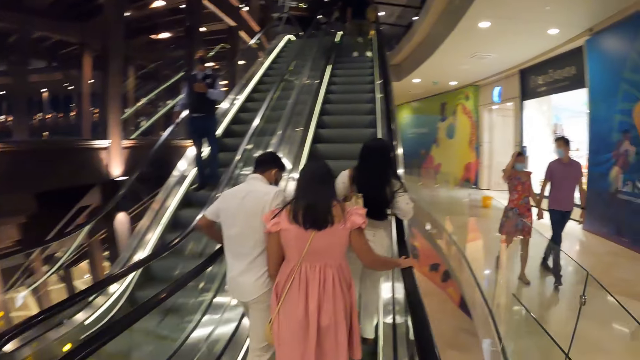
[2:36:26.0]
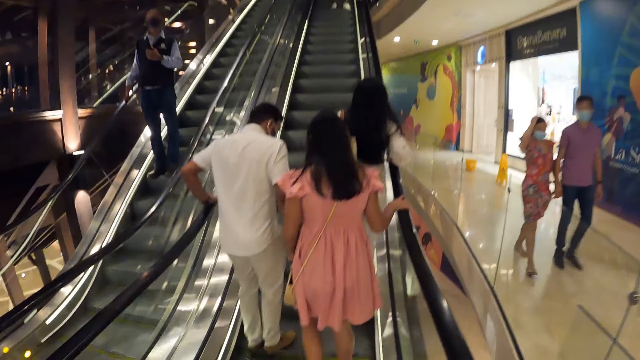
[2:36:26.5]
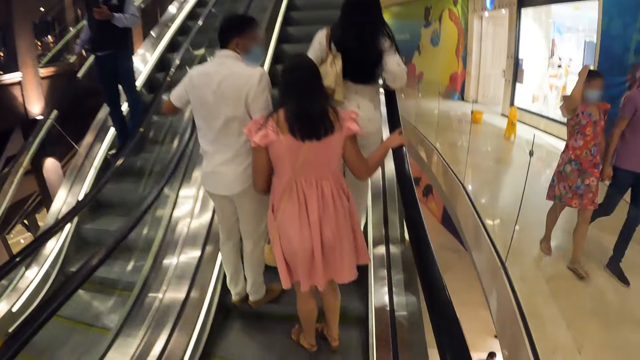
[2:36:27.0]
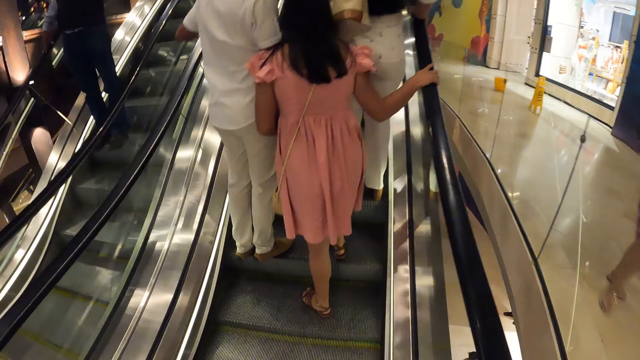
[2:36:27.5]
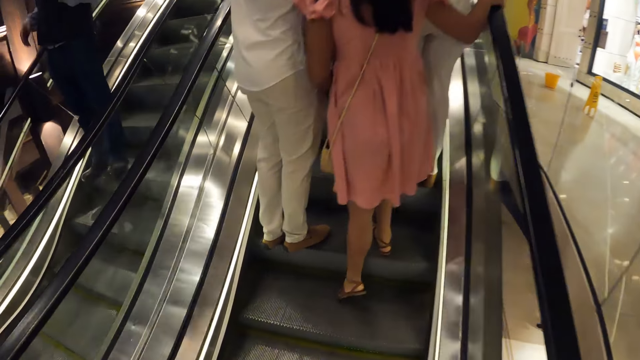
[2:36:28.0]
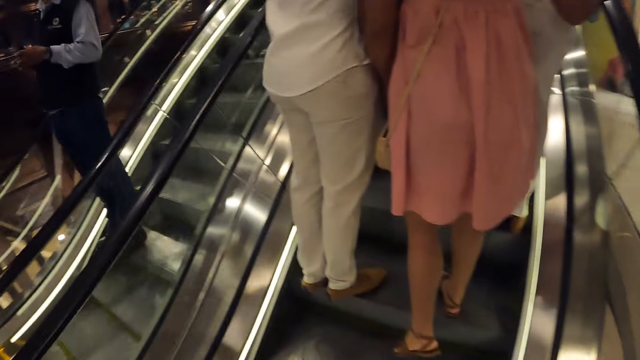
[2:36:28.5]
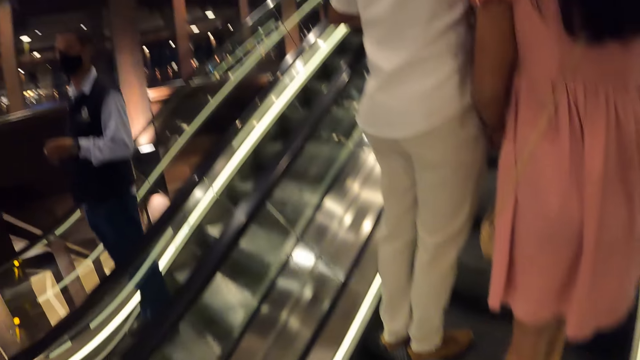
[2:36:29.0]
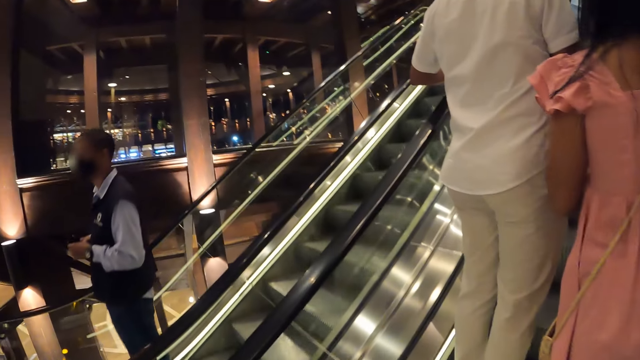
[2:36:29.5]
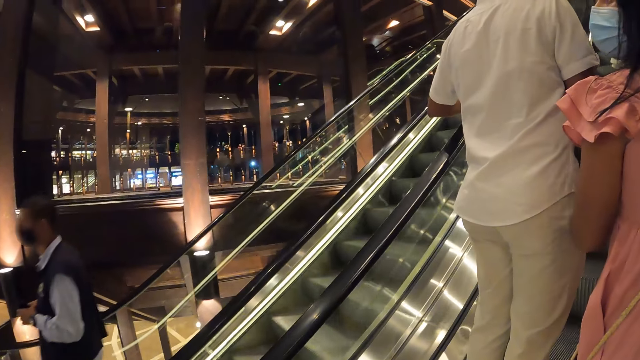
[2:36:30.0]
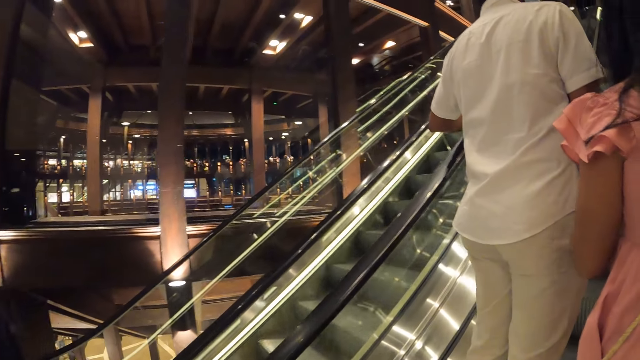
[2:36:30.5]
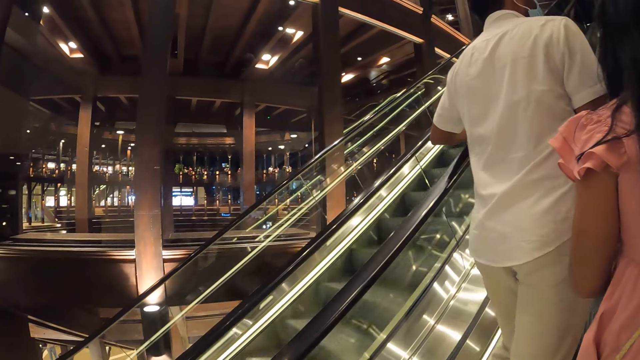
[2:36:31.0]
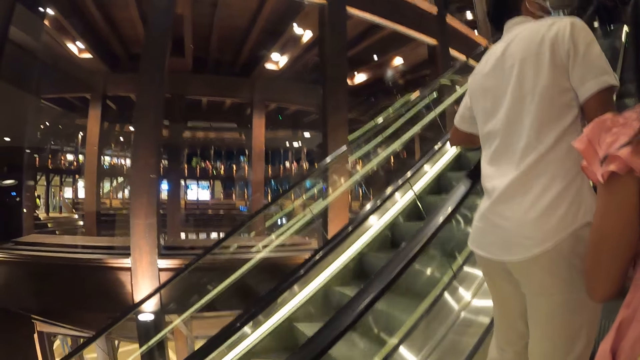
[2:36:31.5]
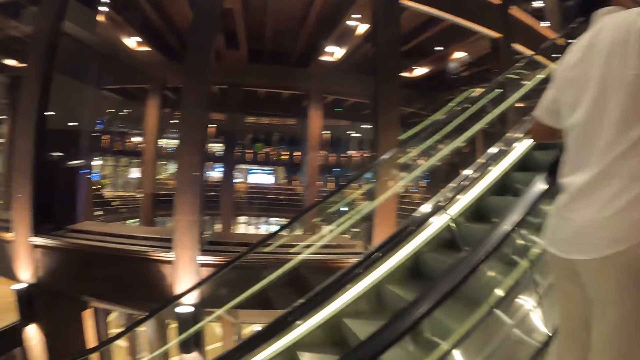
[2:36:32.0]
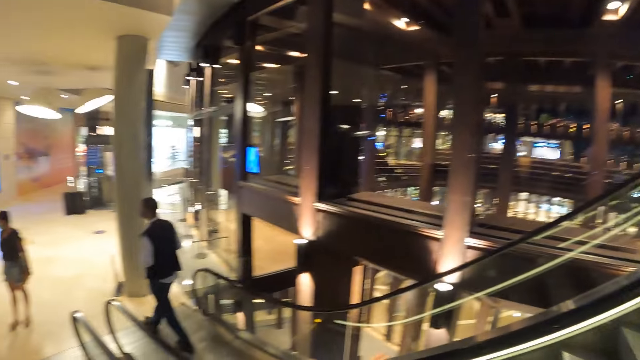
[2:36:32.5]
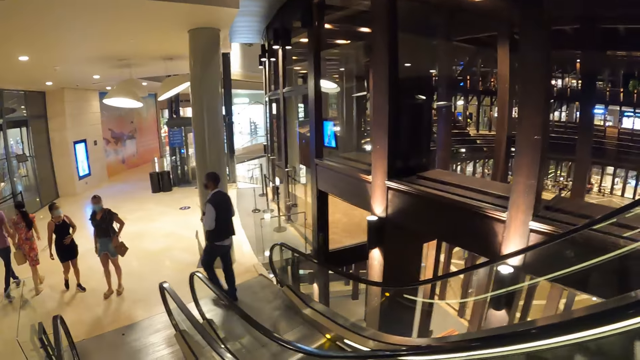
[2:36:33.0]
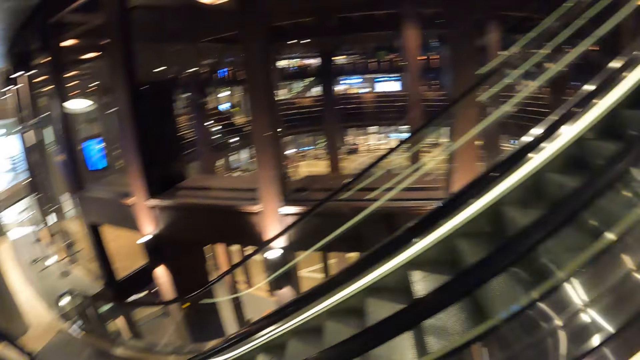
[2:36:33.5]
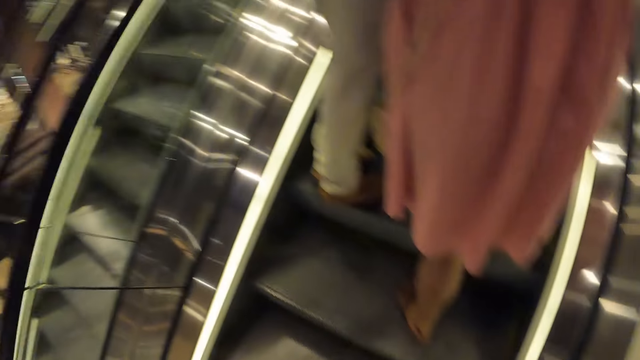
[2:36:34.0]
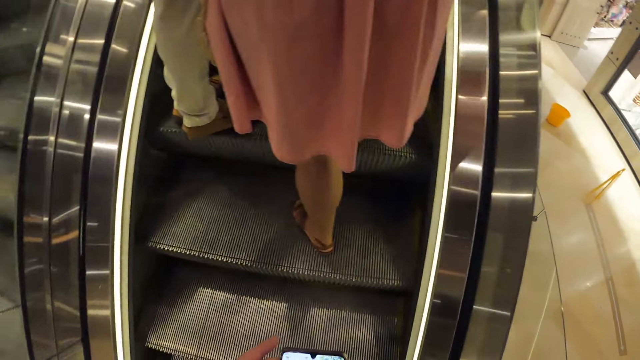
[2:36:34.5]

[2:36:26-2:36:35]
The camera wearer takes the escalator up to a floor in the mall.

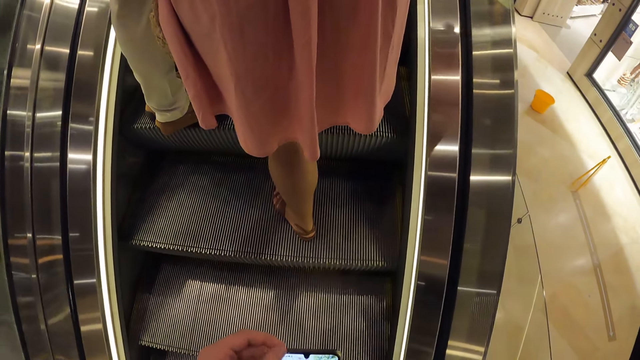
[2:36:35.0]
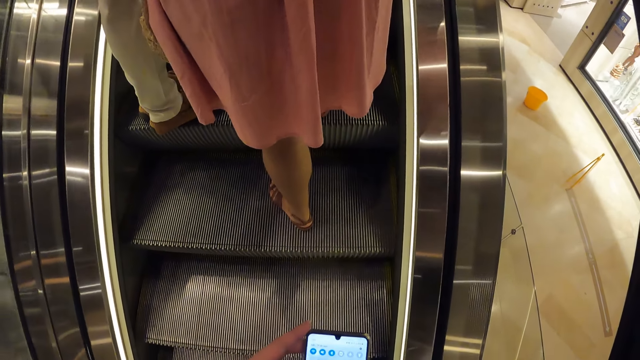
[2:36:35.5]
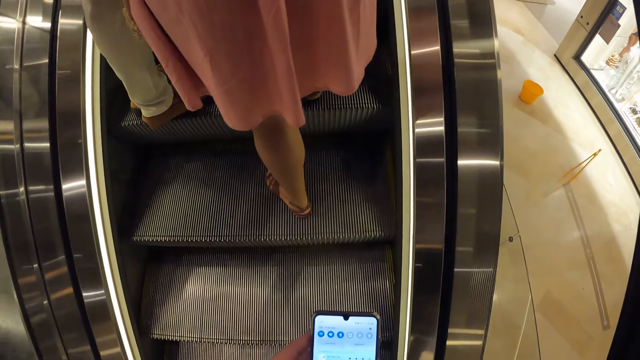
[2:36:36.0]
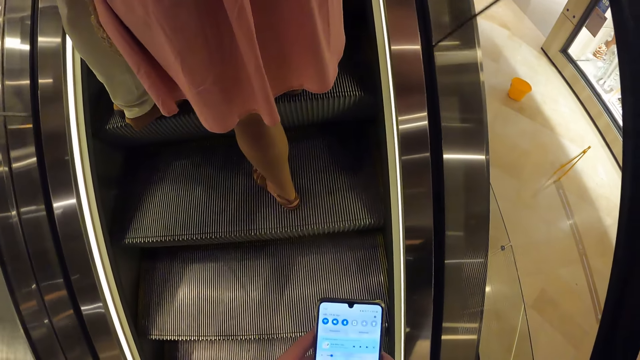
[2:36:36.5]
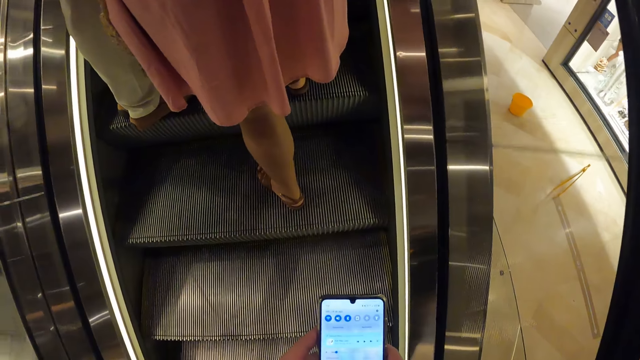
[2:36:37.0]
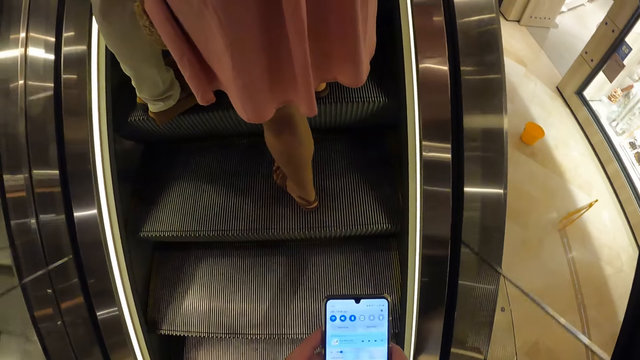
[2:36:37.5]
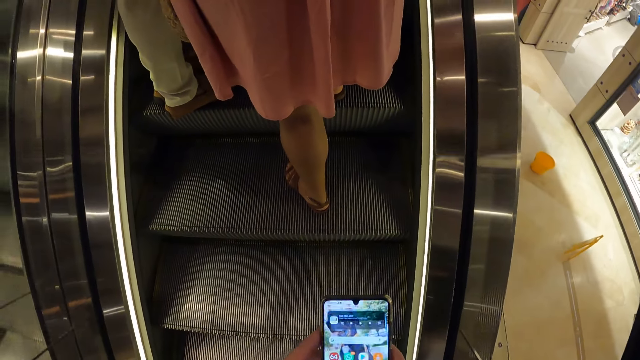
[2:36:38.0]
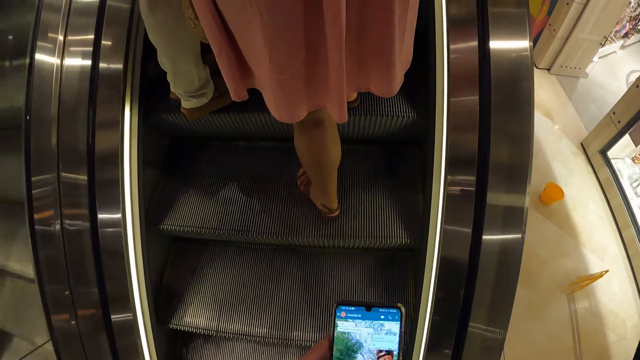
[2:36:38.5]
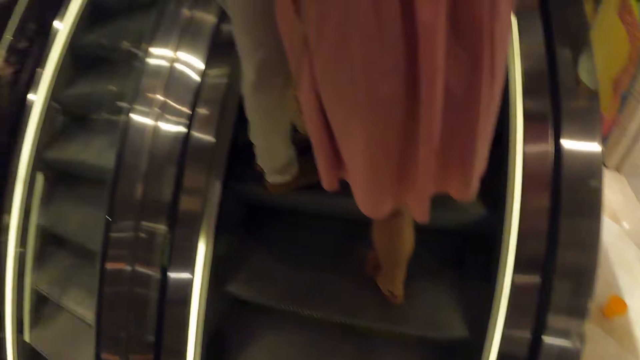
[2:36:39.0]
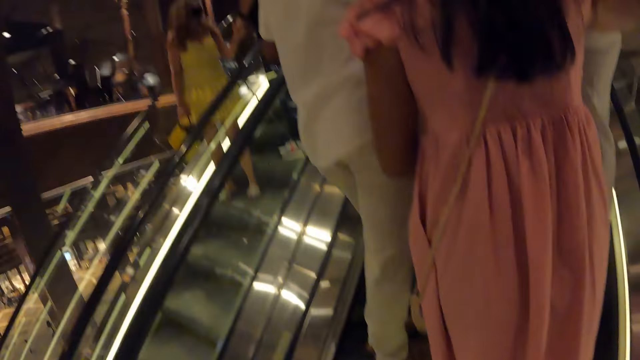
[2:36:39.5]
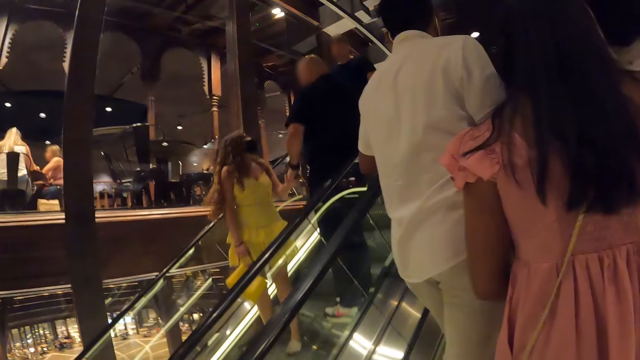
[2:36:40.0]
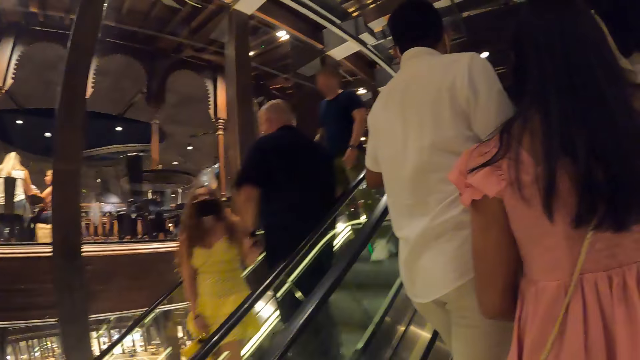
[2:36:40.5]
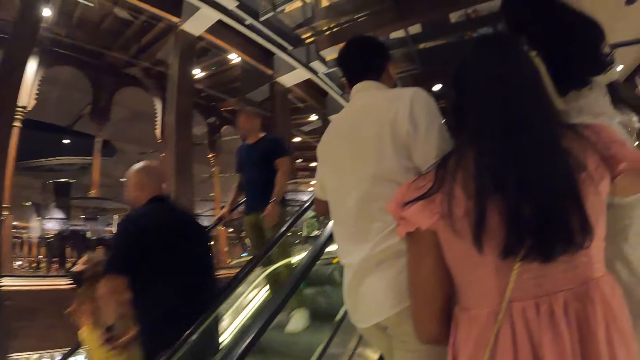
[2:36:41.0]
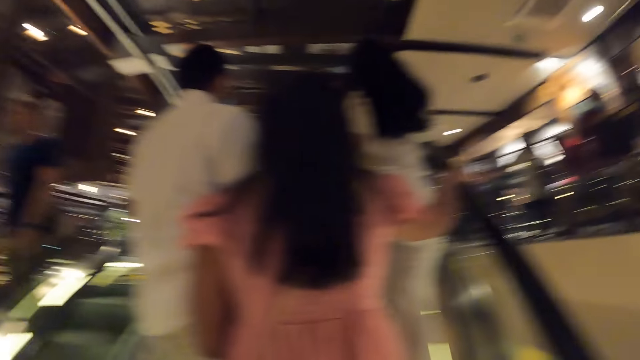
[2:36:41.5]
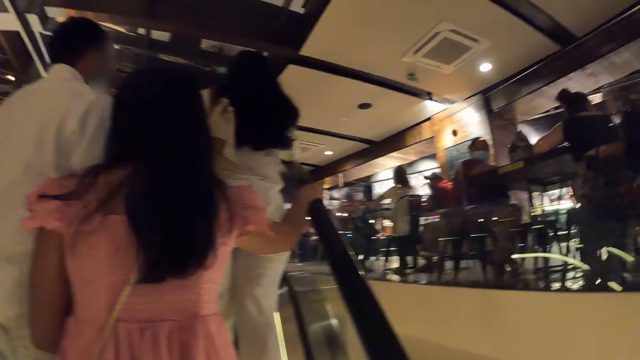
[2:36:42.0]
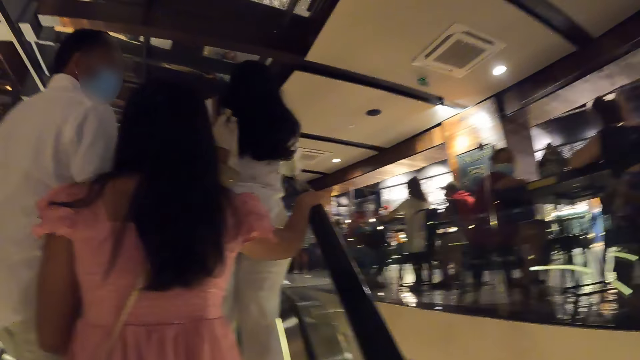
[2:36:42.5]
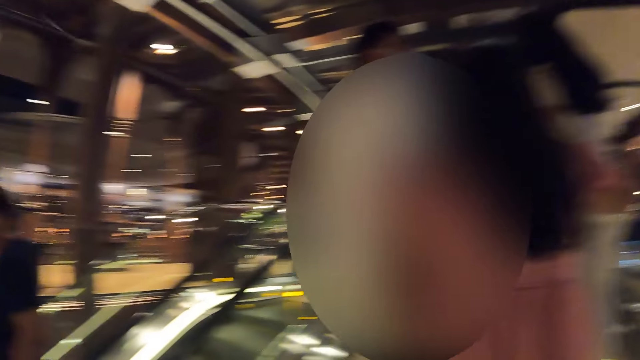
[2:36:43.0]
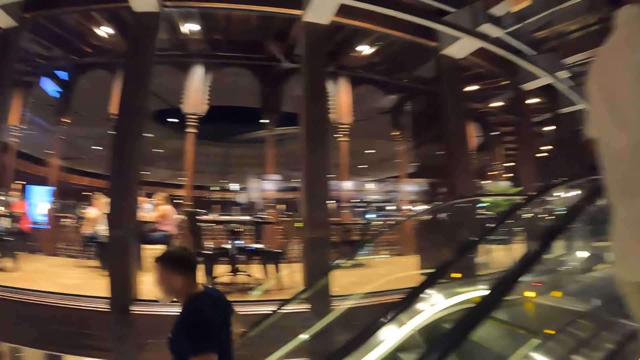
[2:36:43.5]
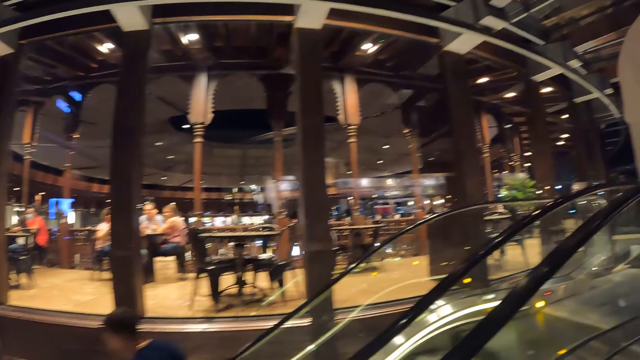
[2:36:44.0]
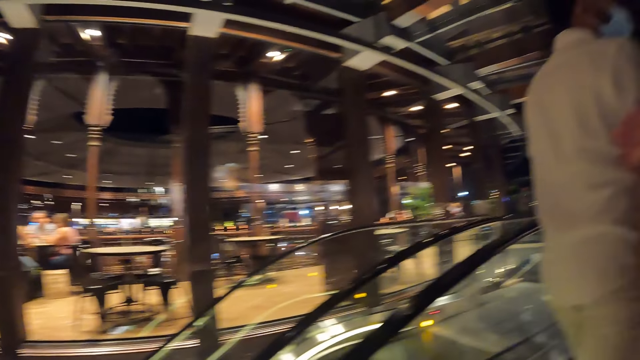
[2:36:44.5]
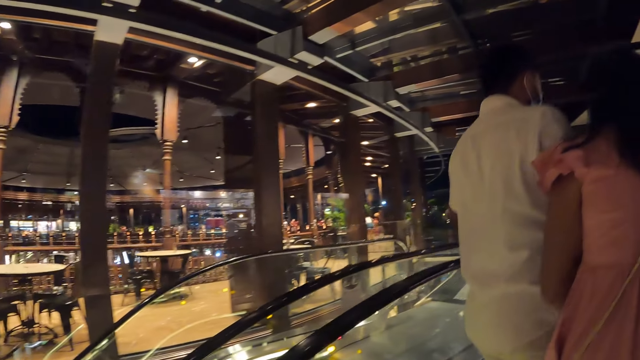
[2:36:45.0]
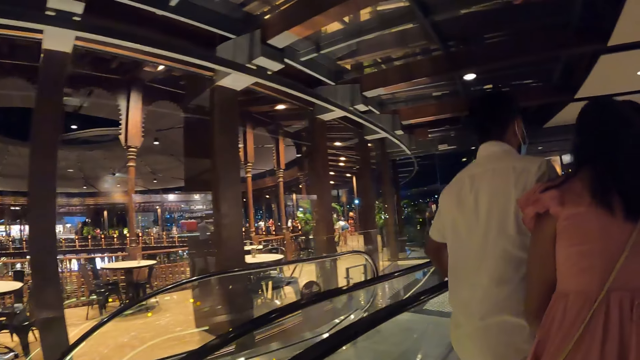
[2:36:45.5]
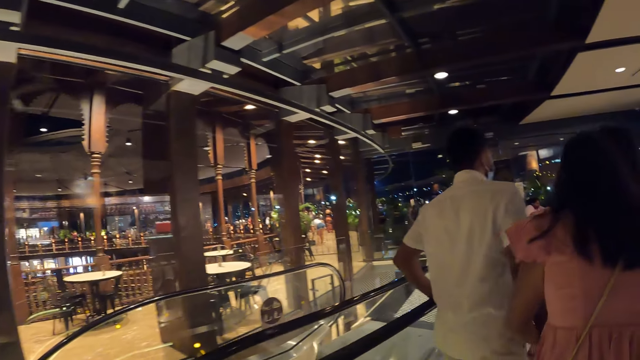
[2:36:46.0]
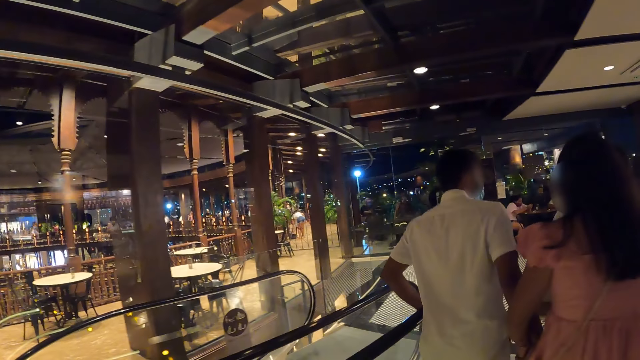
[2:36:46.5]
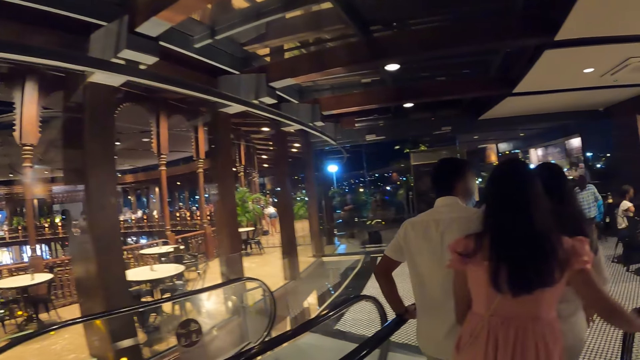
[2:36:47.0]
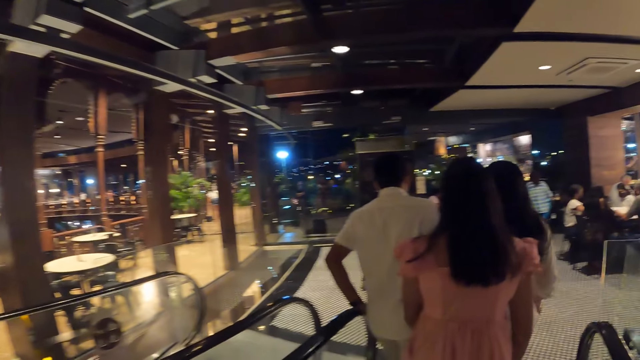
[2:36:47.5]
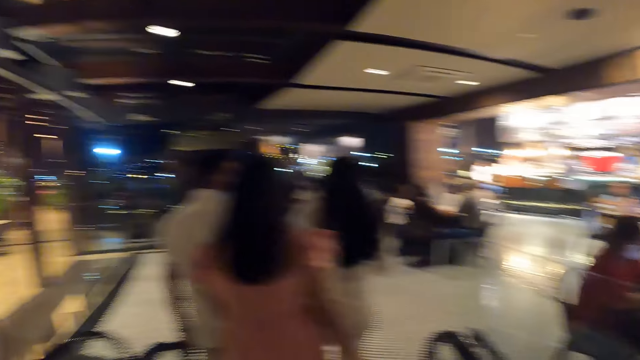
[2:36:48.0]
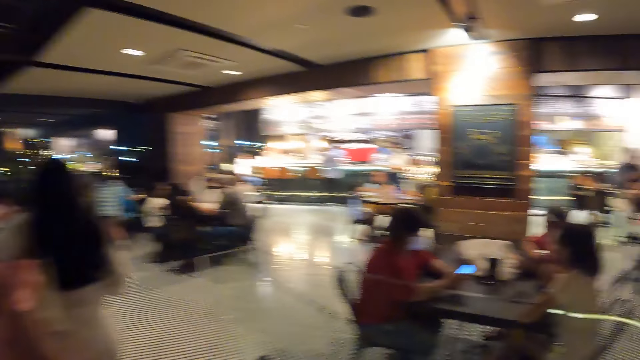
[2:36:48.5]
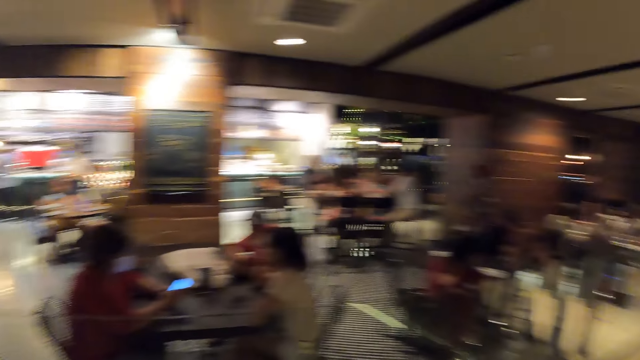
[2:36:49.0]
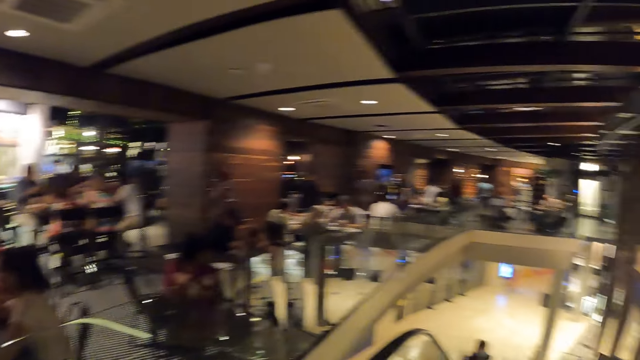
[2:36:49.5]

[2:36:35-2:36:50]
The camera wearer operates the phone with her right hand. She looks around the building.
